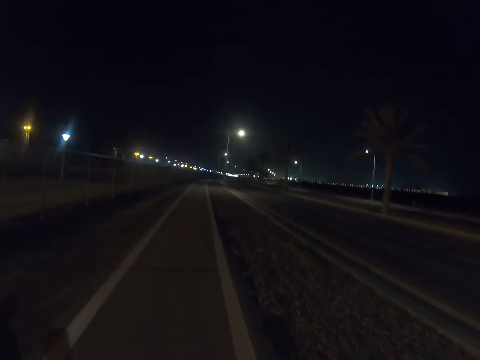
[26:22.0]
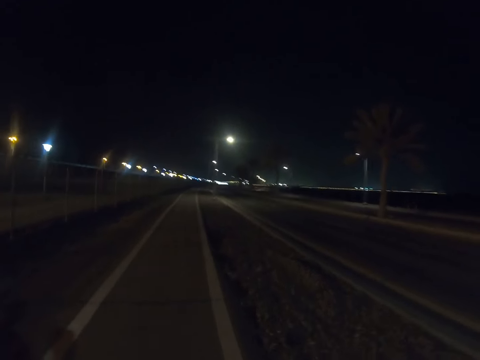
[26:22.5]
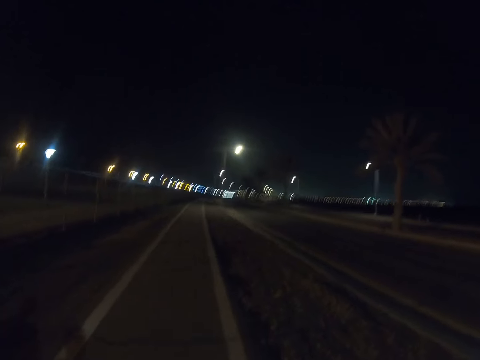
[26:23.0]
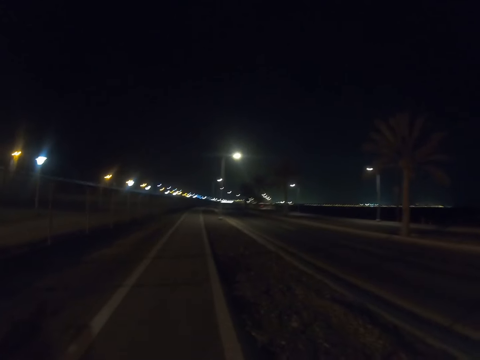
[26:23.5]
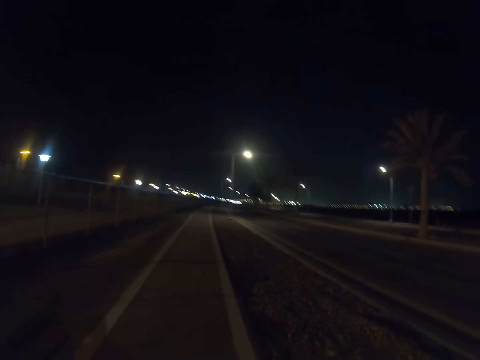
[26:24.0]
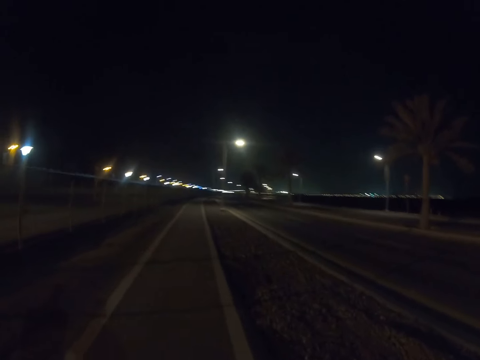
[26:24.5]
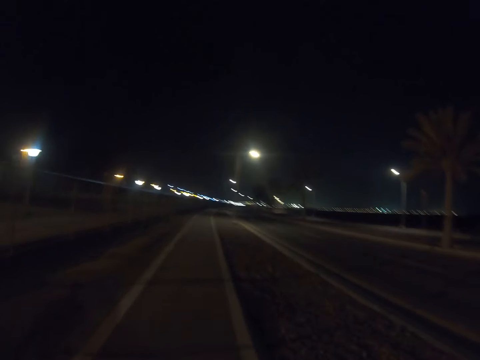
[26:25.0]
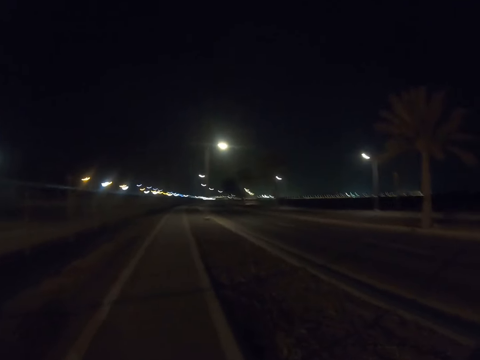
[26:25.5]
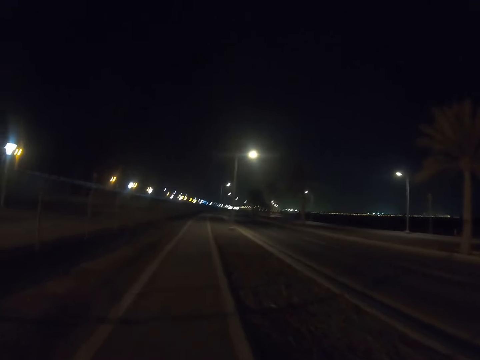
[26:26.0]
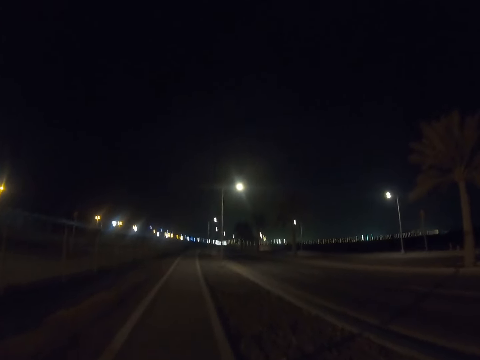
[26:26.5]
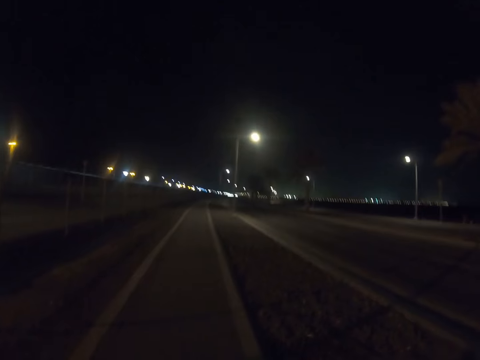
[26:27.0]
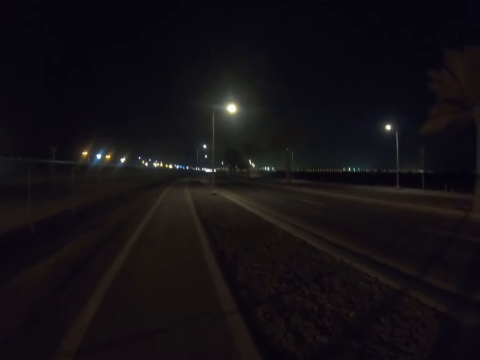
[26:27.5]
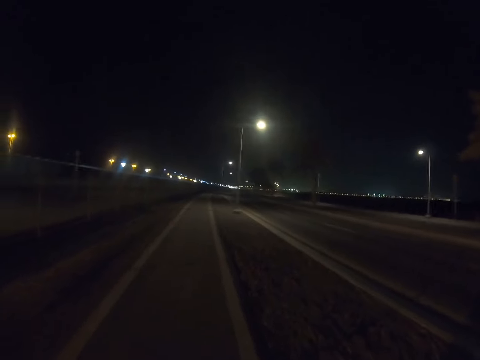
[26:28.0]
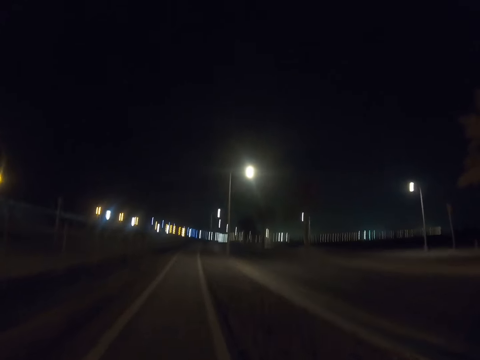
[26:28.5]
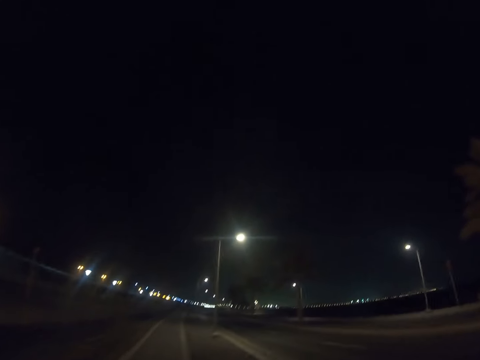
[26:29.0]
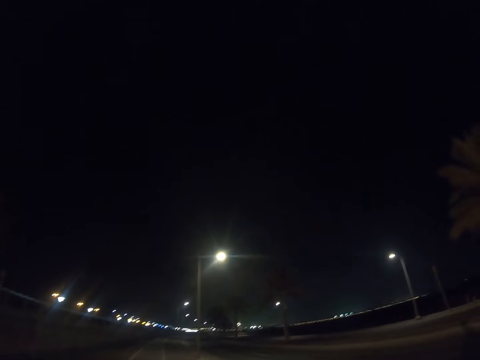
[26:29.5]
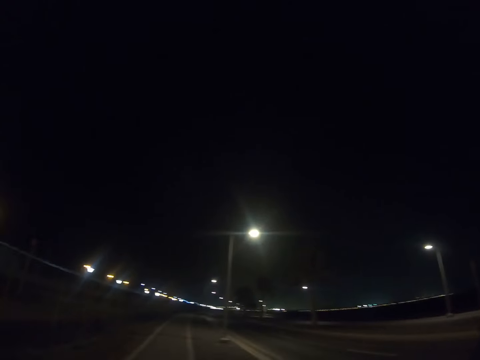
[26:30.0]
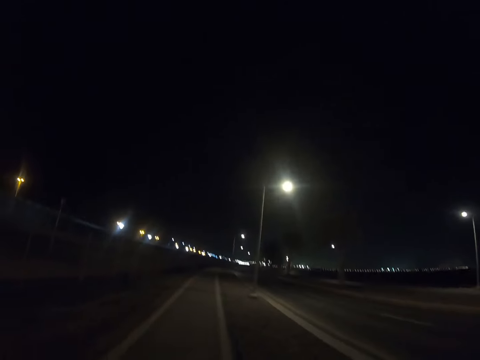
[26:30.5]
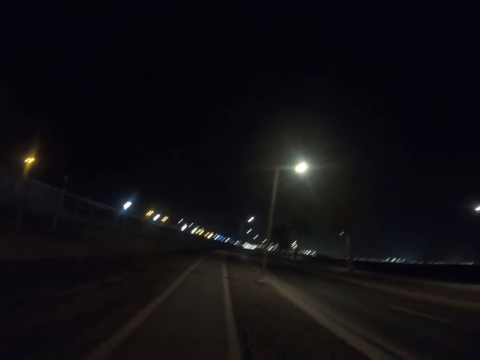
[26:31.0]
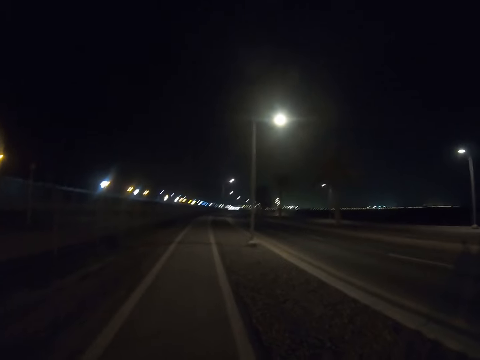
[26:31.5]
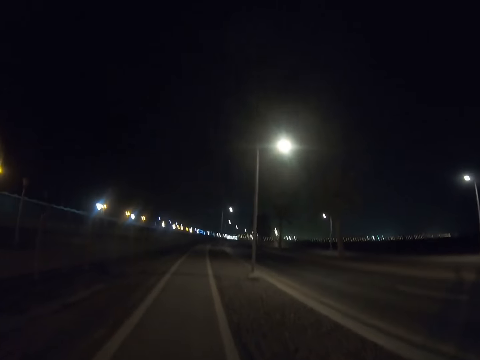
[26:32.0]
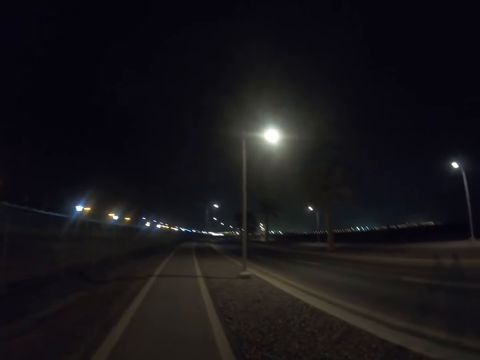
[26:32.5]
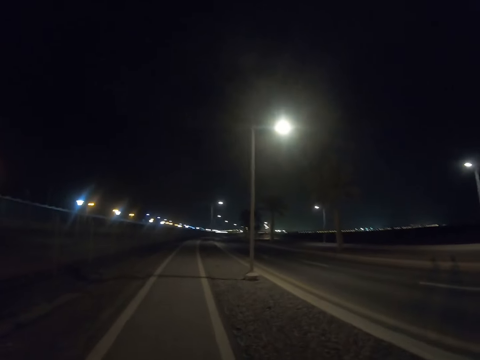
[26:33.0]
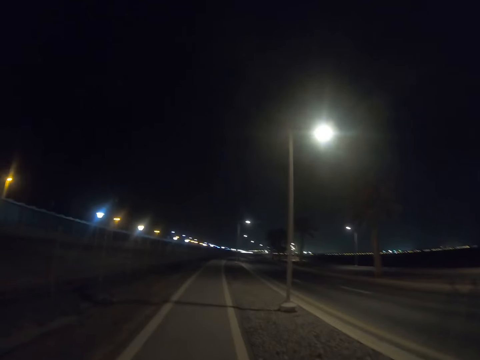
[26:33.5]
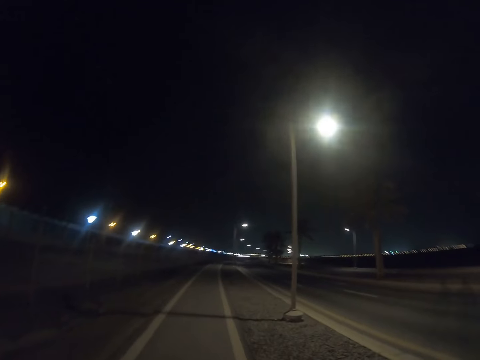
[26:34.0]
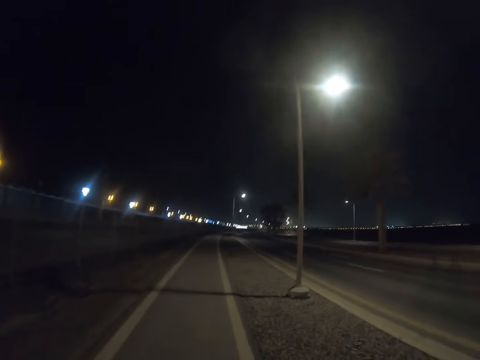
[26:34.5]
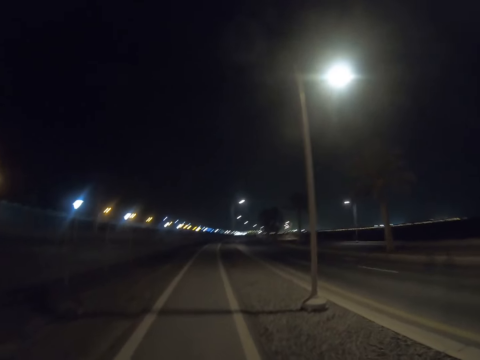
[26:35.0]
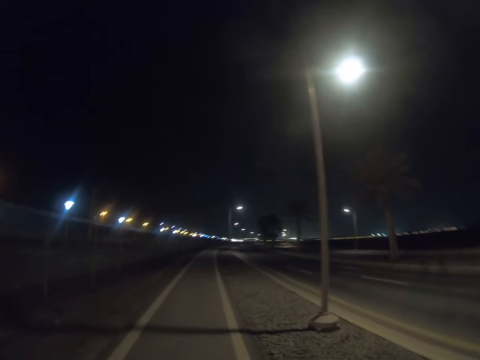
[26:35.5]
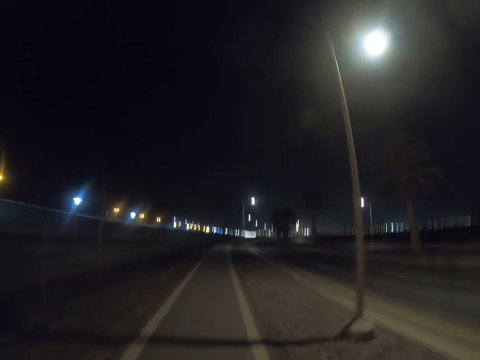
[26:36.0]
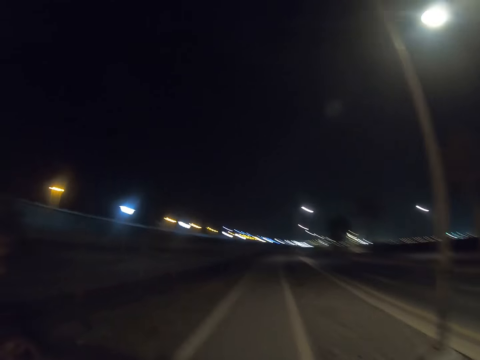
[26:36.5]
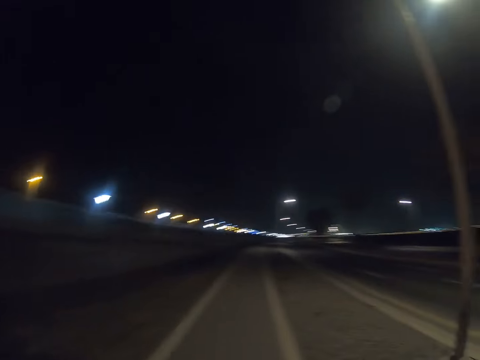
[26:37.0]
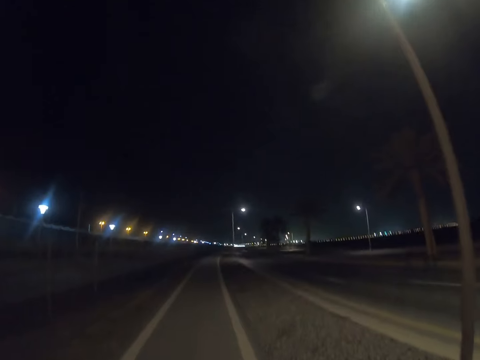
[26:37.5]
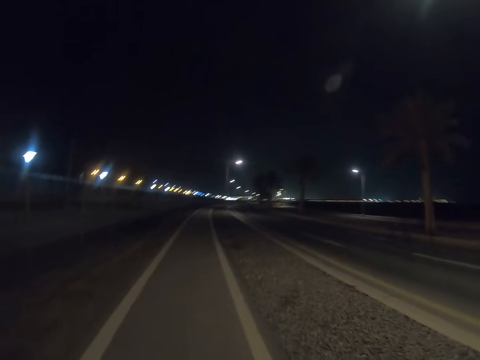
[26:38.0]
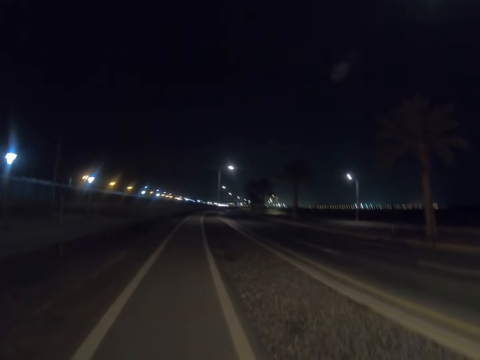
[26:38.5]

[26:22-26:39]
The camera wearer walks along the road with a man.

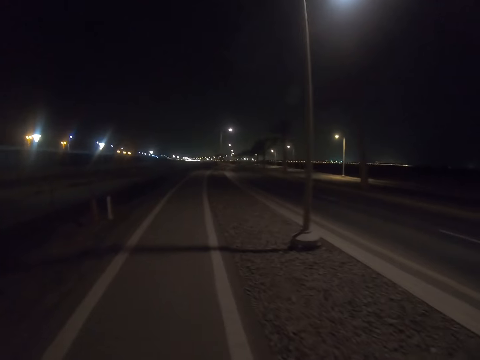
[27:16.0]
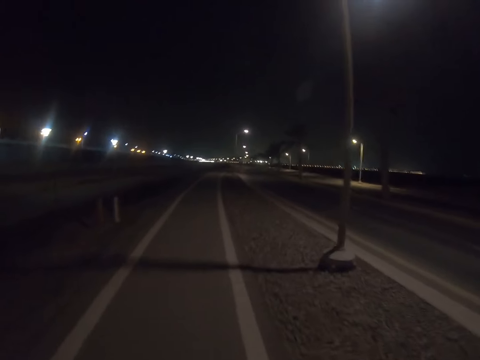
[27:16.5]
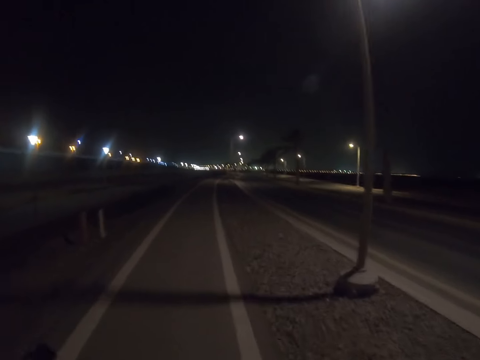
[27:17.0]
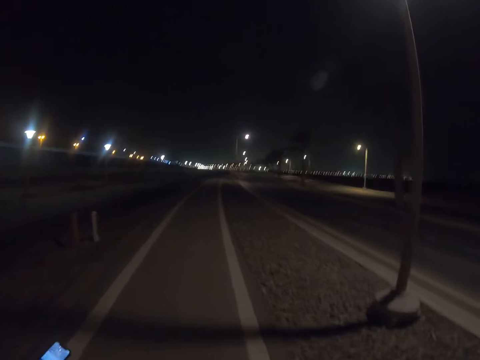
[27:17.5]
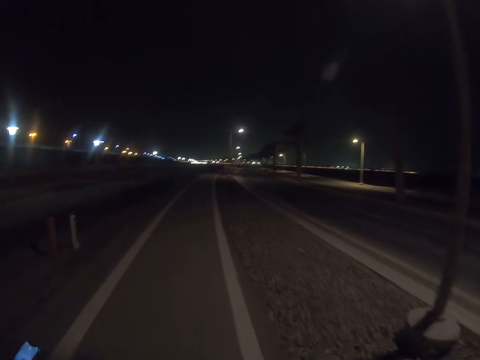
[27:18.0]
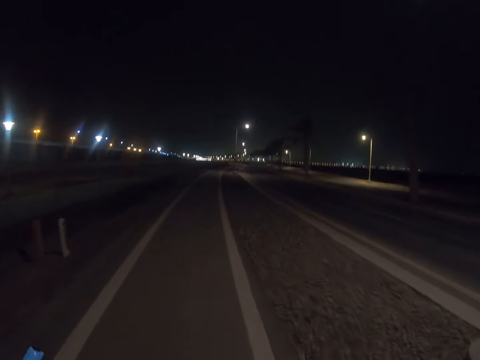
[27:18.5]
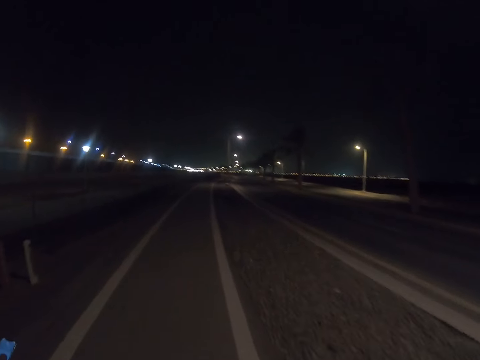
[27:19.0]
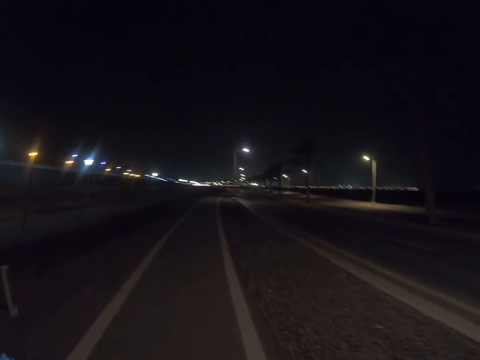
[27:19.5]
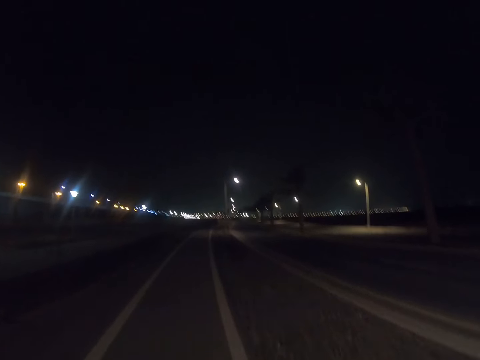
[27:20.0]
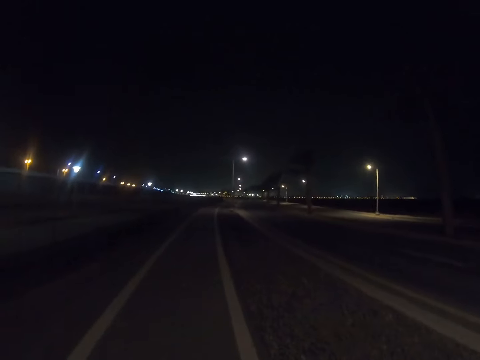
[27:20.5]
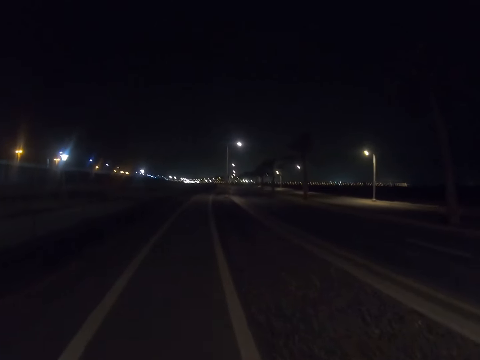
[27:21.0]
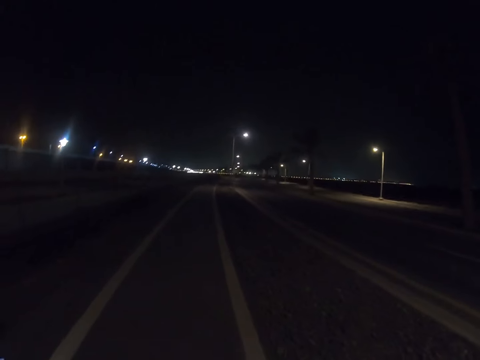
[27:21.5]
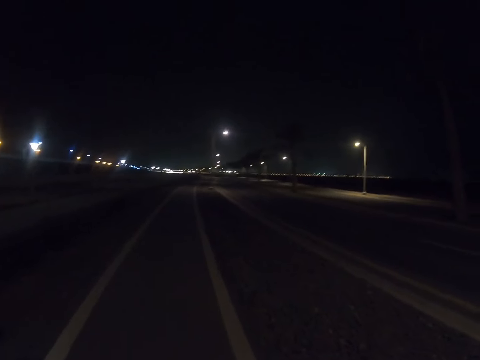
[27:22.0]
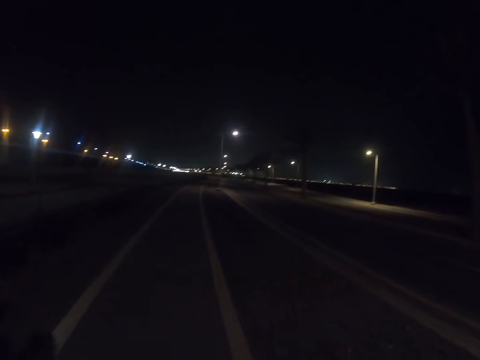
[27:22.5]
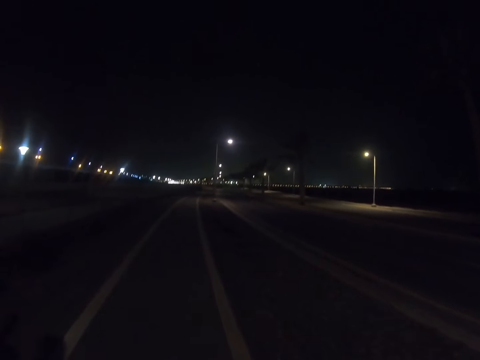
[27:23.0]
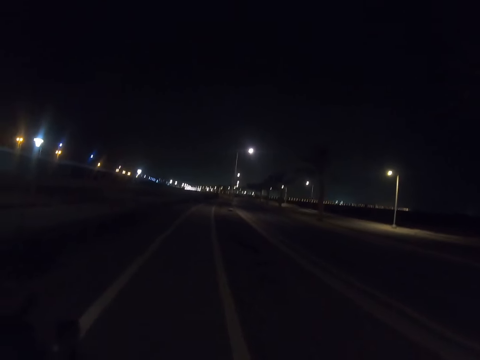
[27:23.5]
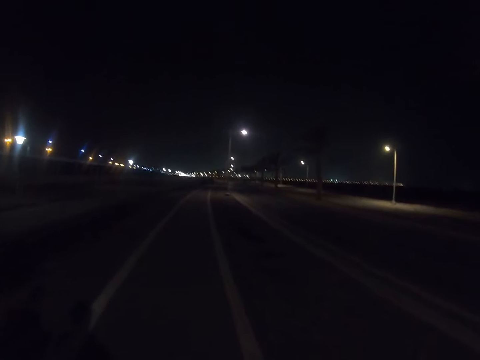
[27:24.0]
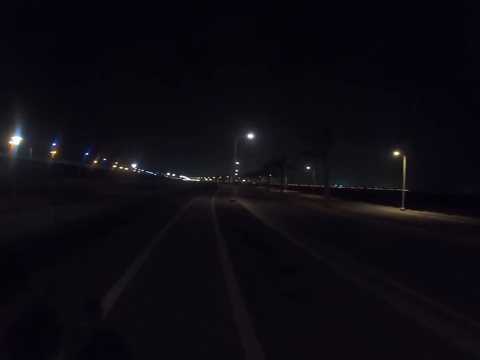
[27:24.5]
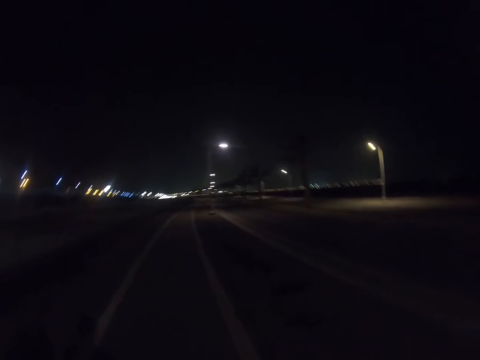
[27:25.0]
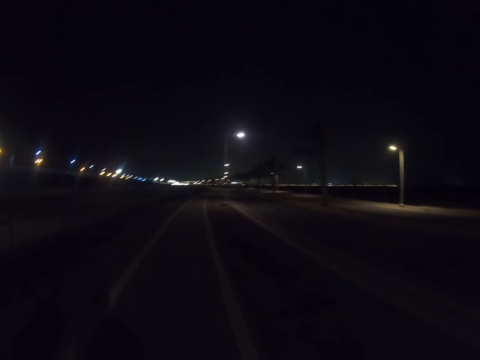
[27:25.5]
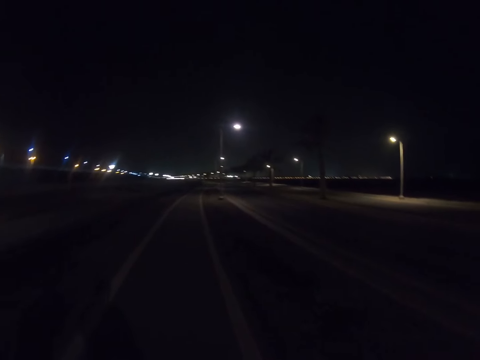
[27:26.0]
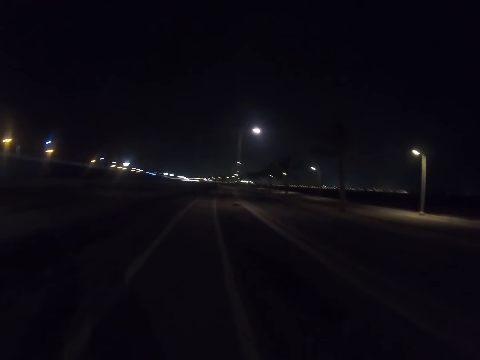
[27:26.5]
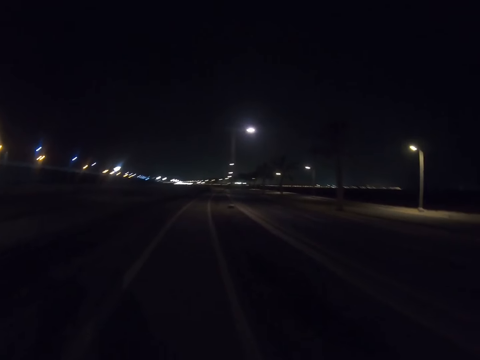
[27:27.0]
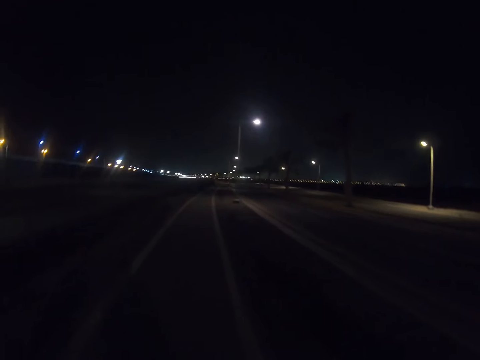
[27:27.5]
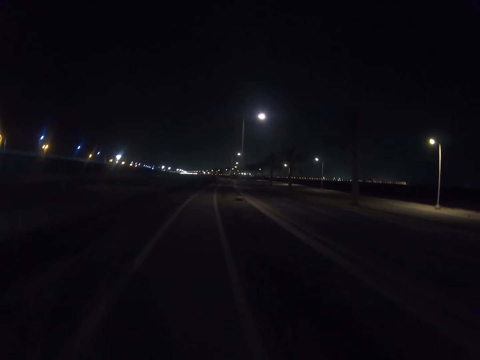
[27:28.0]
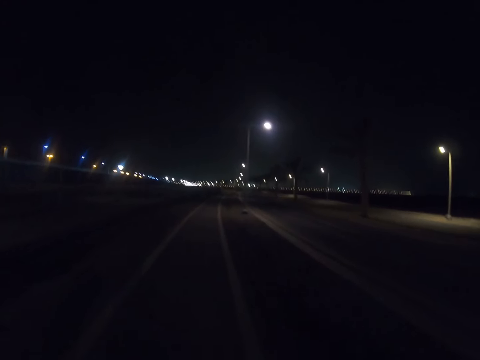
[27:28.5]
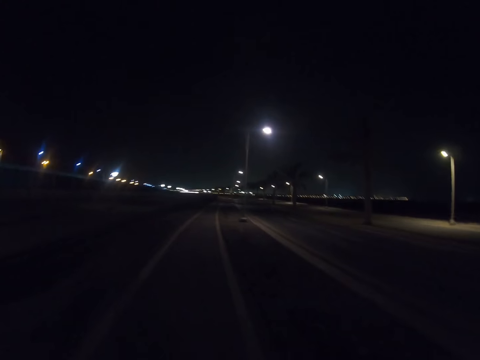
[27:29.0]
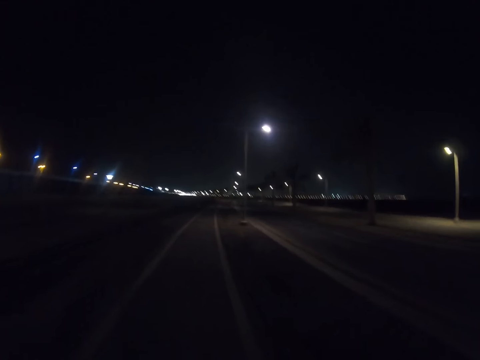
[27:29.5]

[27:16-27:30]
A person scrolls the phone. Another person walks down the highway.
